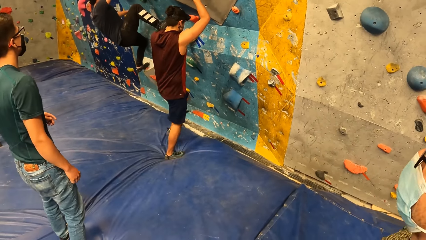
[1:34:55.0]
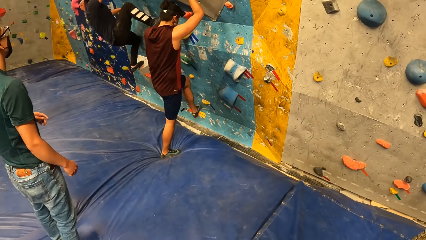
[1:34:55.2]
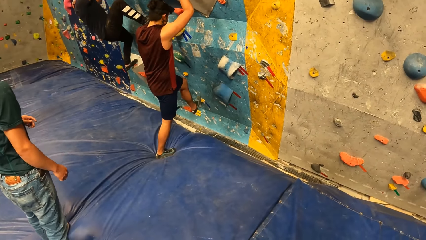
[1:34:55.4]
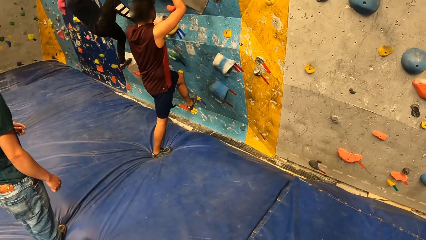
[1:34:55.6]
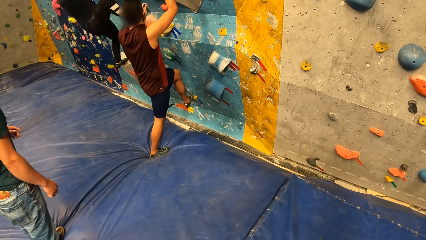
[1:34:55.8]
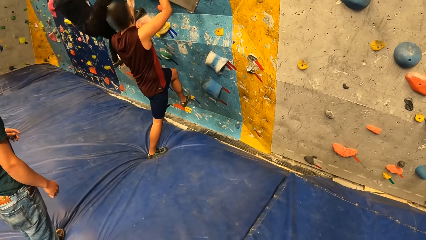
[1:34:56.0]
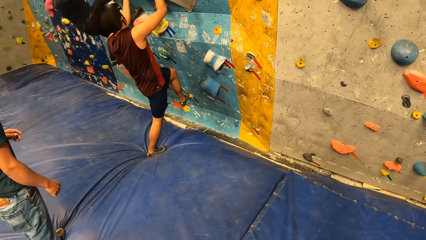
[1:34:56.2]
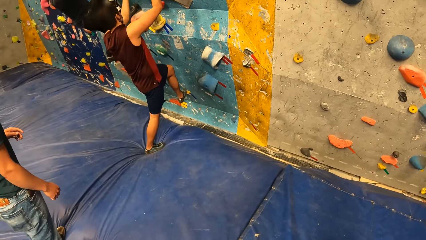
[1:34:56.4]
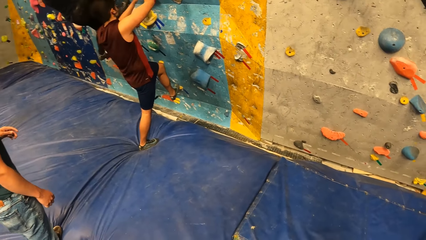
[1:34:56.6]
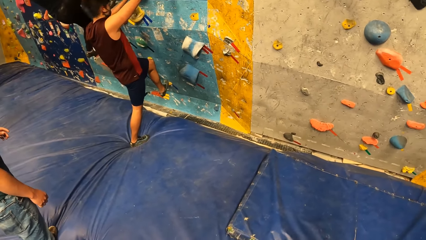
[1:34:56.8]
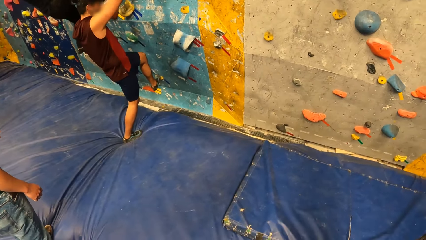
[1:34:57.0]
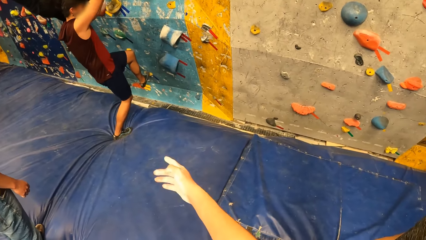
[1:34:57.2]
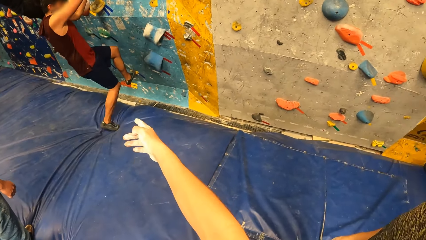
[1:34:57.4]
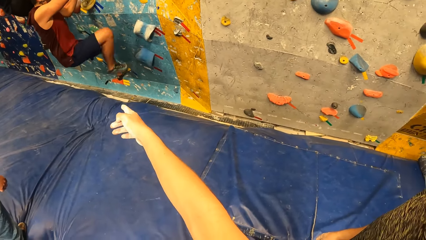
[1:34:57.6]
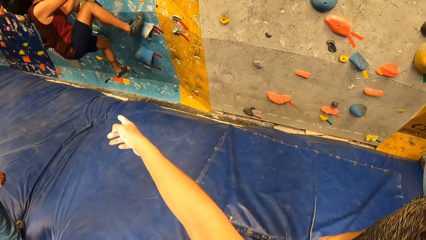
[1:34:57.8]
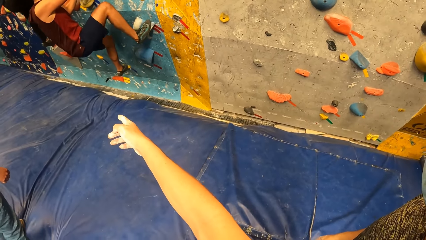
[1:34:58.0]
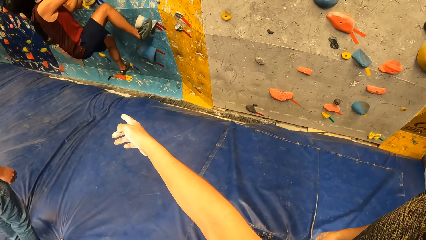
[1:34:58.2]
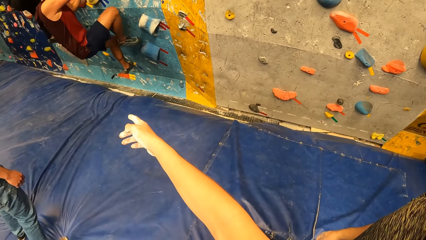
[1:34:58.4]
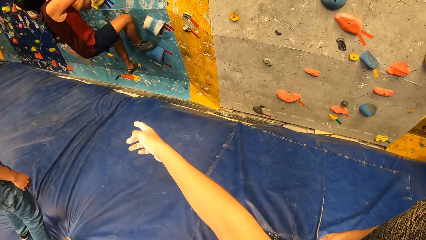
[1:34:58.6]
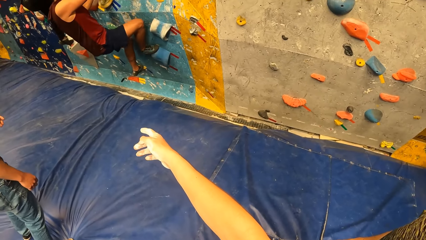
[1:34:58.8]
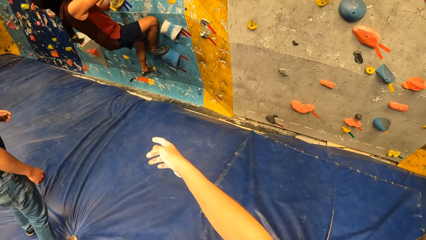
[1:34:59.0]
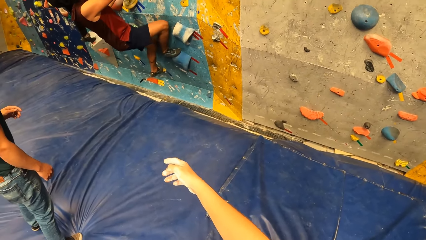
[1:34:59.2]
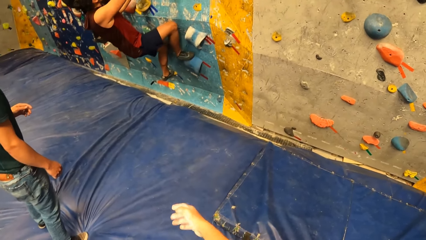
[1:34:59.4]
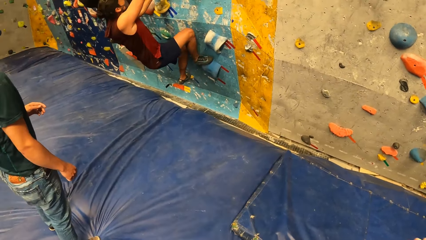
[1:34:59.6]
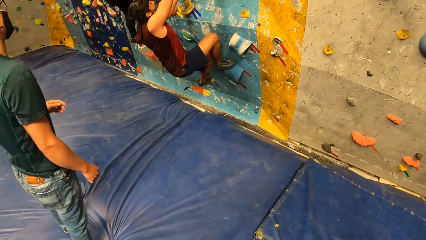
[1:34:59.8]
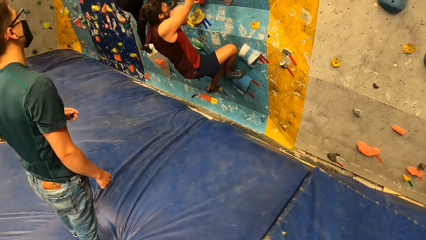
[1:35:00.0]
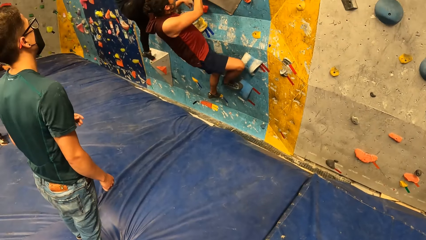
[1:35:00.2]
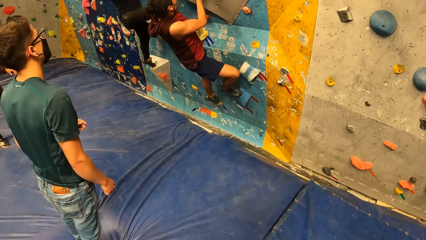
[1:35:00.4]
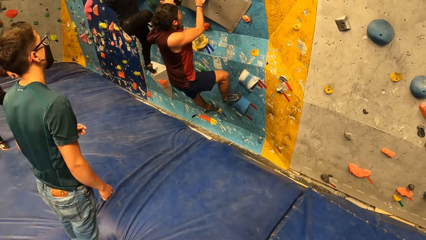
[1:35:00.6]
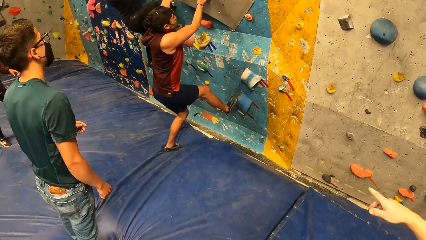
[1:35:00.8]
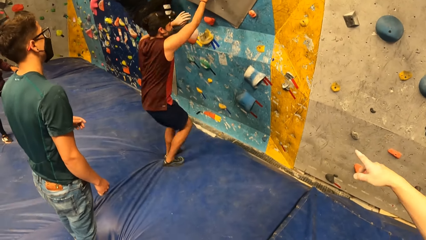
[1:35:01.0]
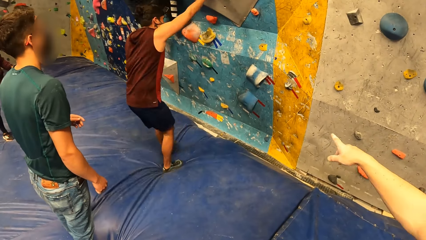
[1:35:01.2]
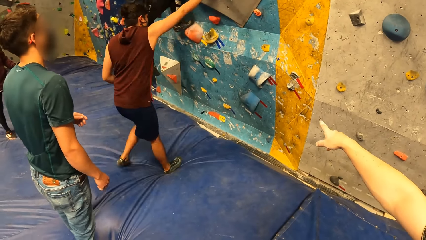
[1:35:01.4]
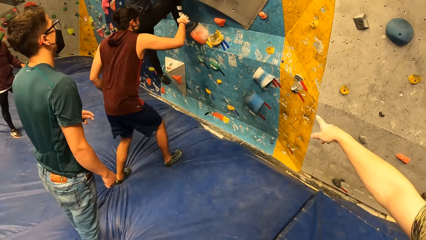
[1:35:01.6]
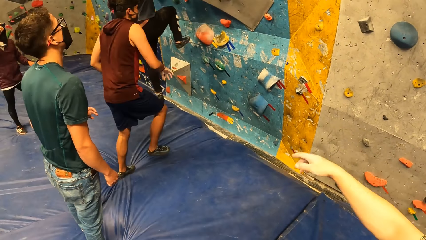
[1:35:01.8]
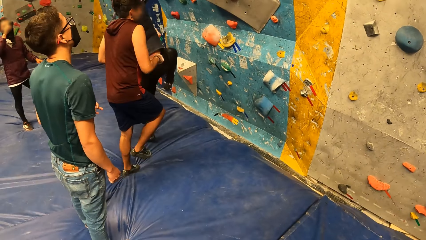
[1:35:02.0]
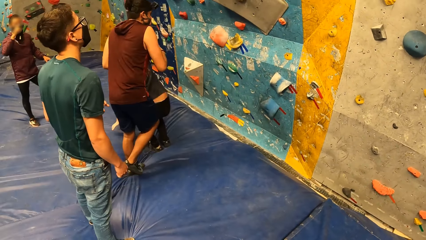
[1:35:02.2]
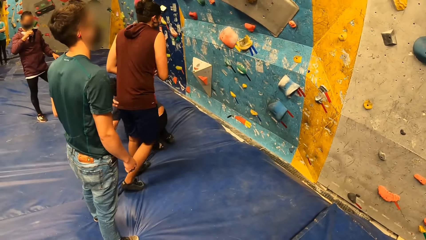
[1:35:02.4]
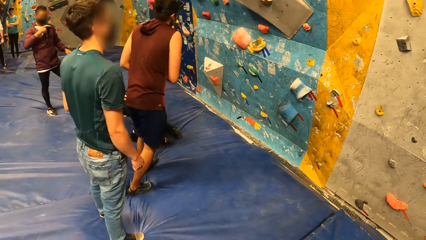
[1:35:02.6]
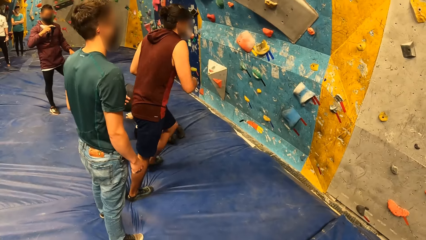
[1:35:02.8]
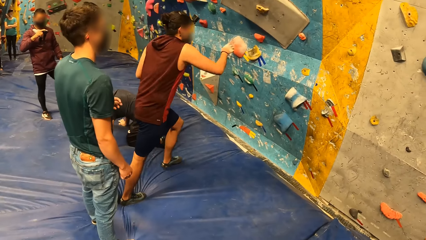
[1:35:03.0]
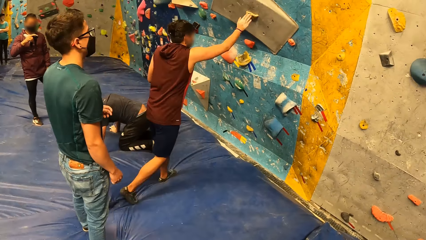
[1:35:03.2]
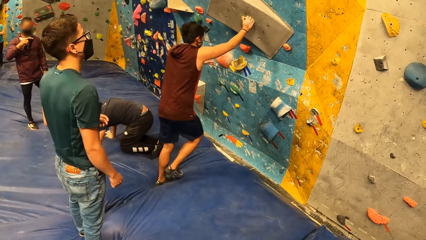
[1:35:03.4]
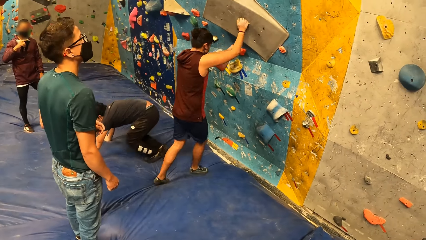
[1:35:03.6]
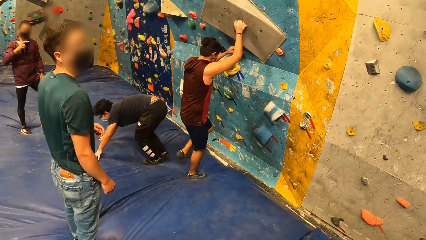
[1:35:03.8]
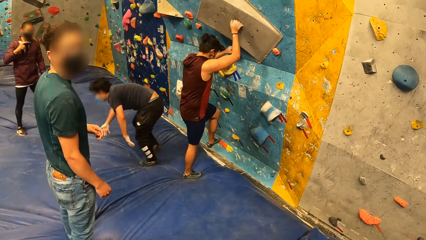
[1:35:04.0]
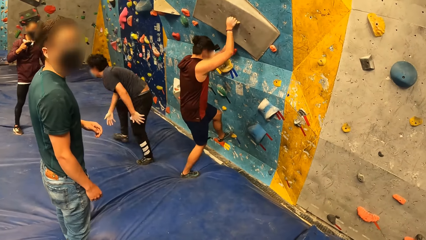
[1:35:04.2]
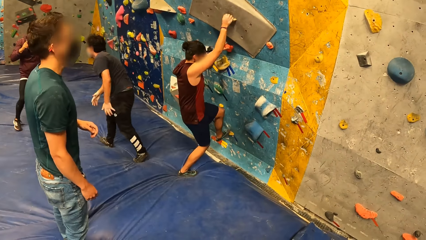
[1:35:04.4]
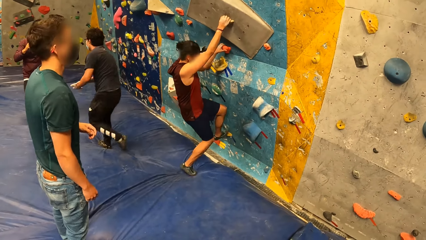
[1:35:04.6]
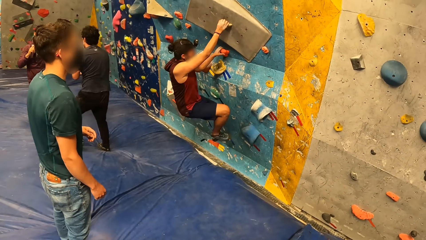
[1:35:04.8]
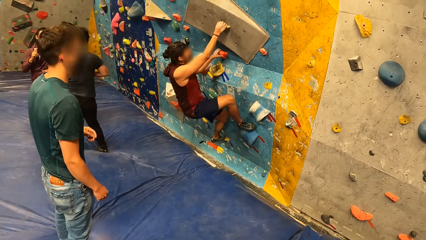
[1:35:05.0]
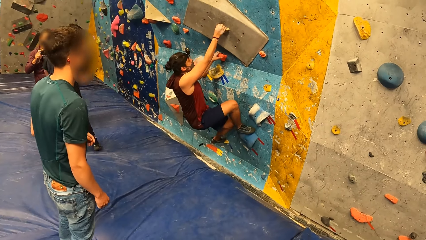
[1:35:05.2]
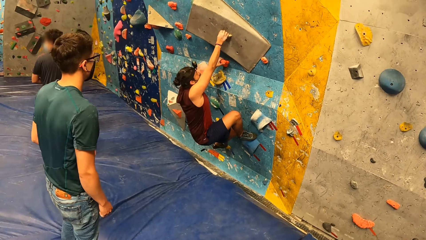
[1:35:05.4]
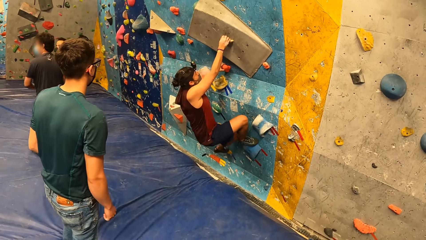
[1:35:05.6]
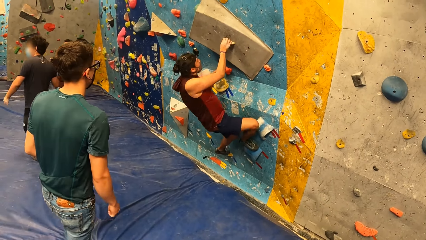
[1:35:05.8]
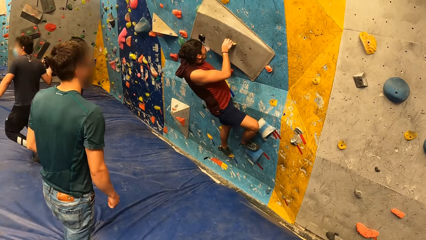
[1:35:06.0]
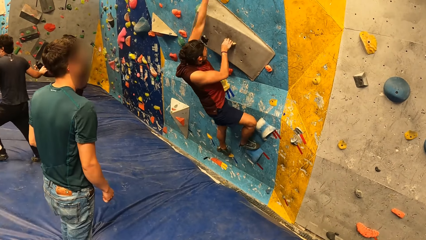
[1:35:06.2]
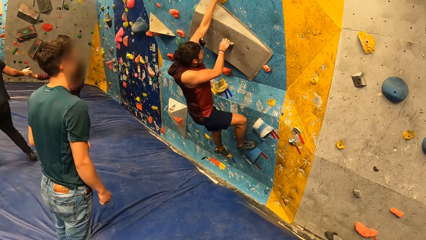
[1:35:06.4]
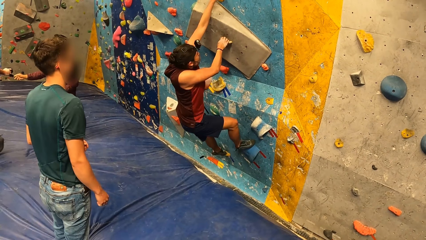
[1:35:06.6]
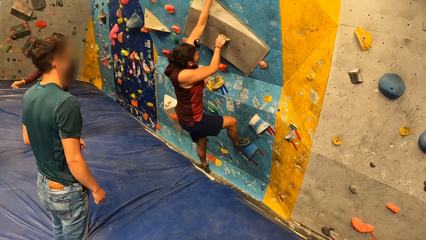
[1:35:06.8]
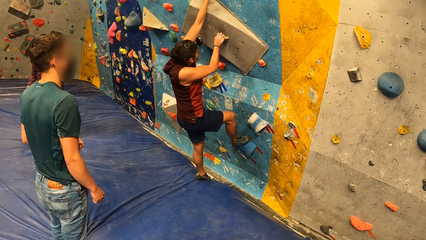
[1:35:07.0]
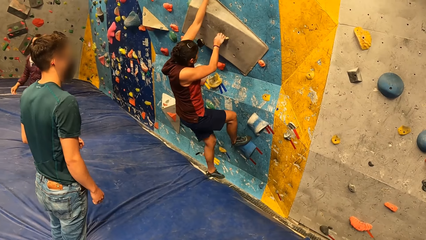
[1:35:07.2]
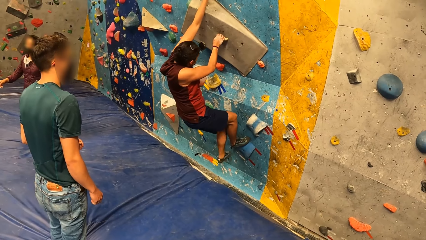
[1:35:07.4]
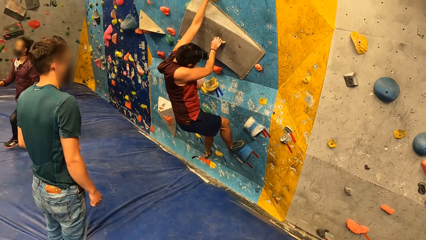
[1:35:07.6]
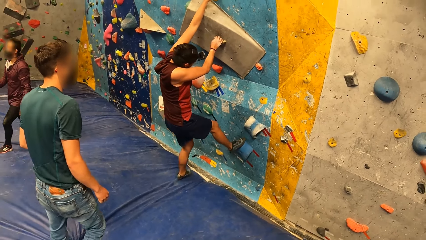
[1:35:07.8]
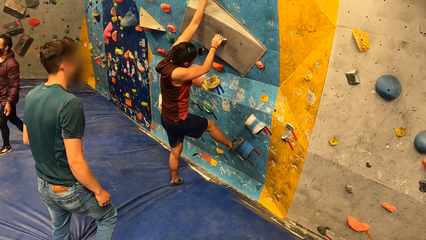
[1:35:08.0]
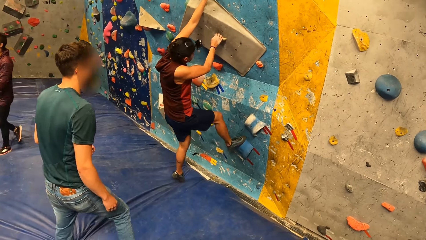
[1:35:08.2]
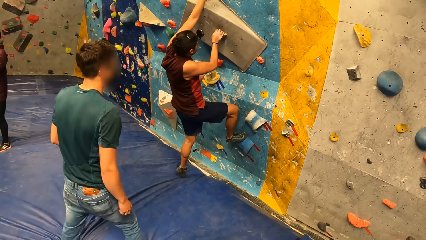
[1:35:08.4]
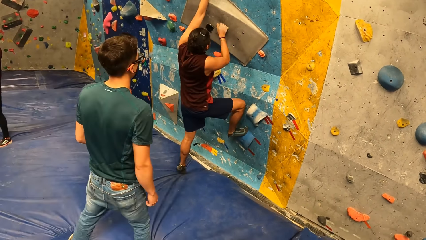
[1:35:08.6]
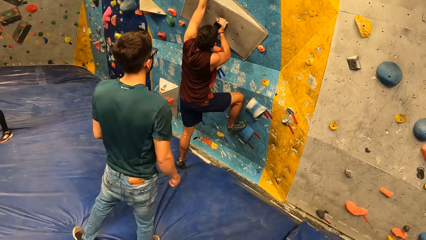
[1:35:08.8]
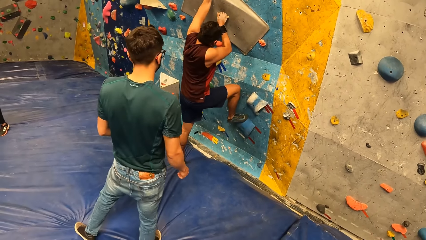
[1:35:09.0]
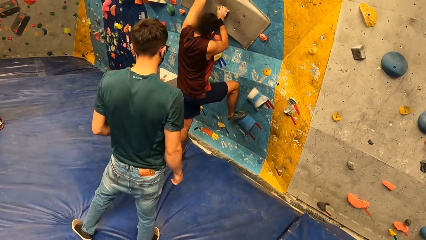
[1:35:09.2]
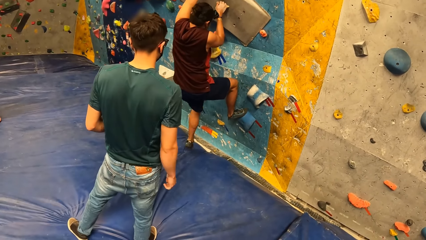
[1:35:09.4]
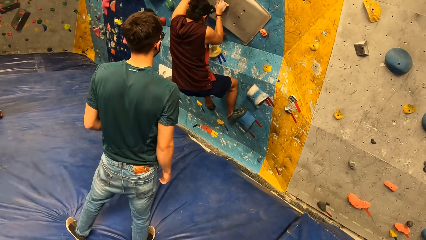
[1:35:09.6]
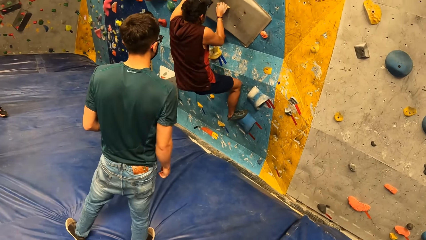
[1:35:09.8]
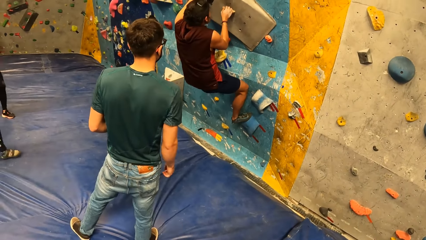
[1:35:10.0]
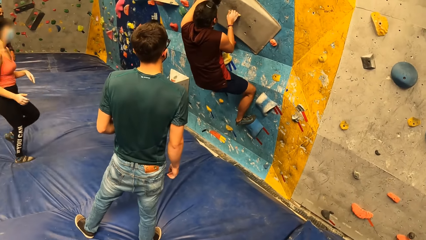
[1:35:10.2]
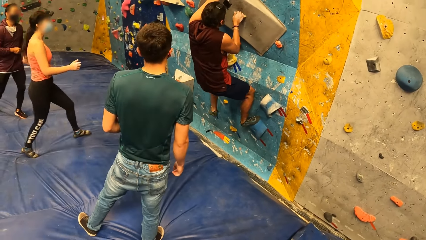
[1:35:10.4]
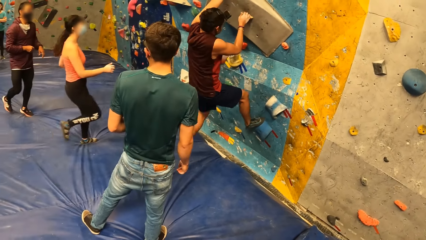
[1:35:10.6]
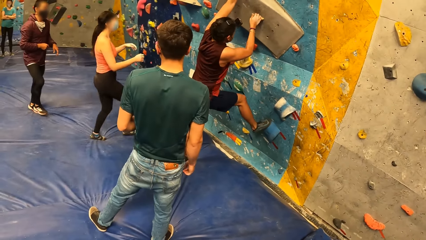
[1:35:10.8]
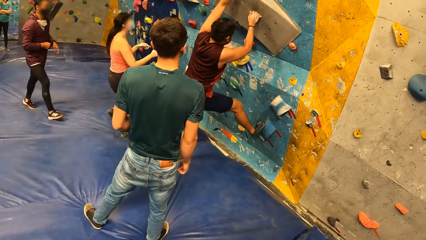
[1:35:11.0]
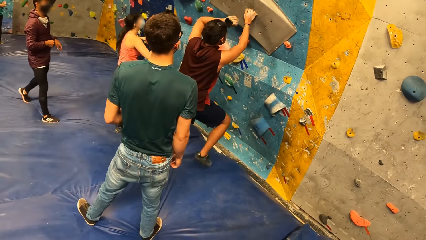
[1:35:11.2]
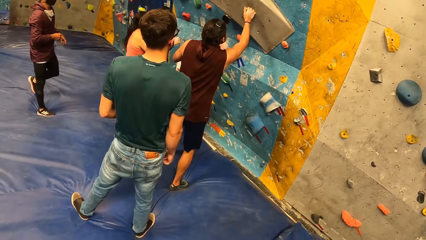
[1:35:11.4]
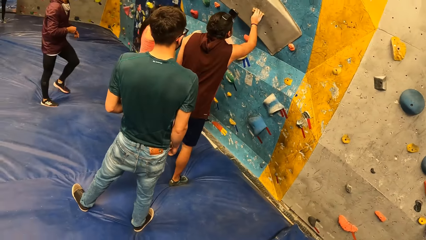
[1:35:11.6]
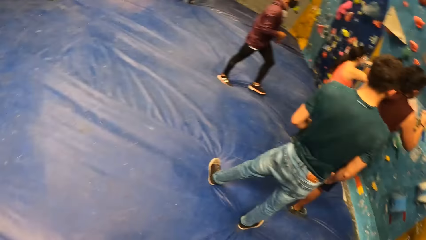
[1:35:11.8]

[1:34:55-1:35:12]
A man climbs an artificial rock. Another man climbs an artificial rock. The camera wearer points to the bouldering wall. They stretch their hand. The second man climbs the artificial rock. The second man jumps down. The first man jumps down. The second man climbs the artificial rock. A third man walks. The second man climbs the artificial rock.
